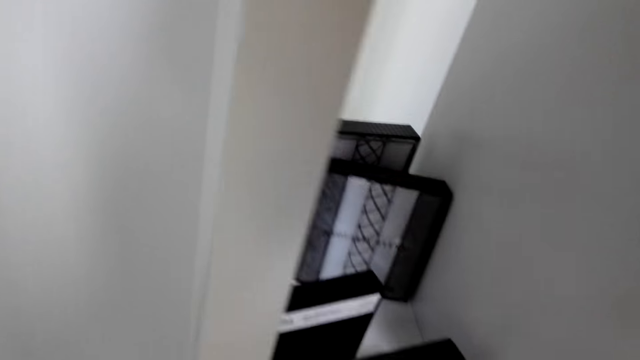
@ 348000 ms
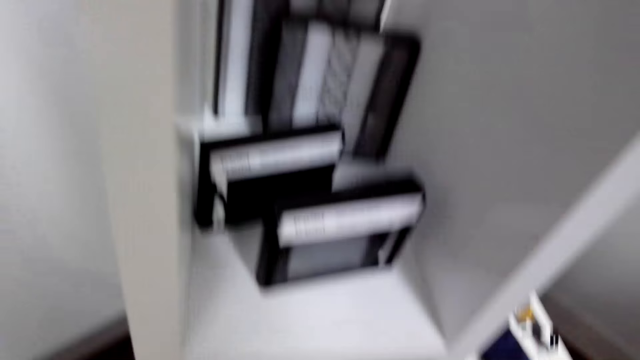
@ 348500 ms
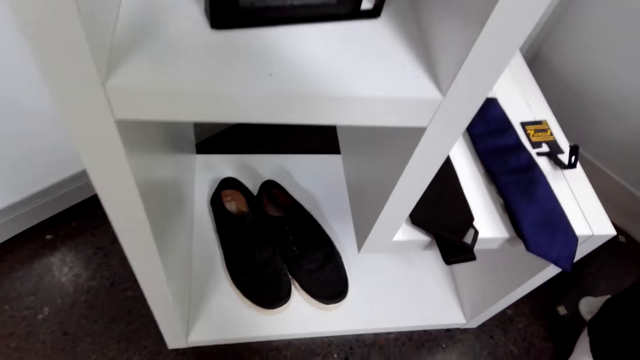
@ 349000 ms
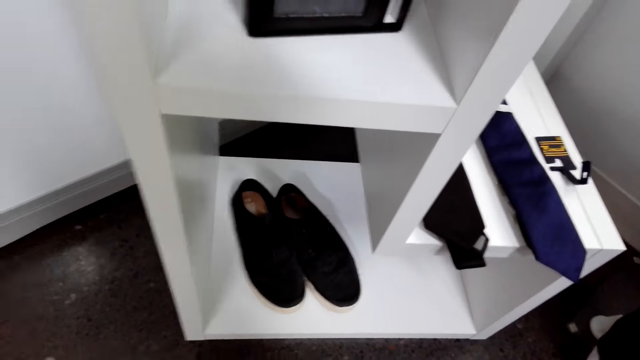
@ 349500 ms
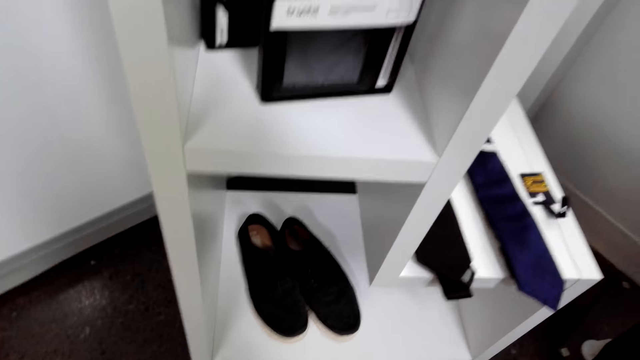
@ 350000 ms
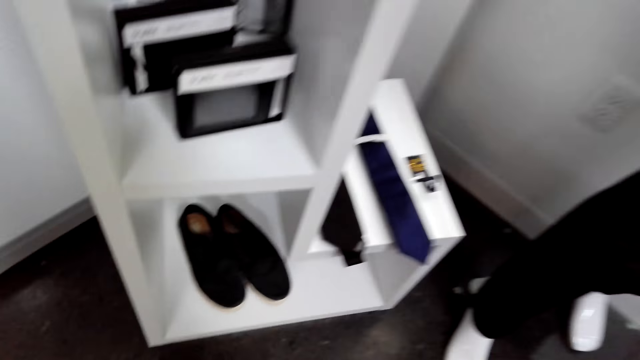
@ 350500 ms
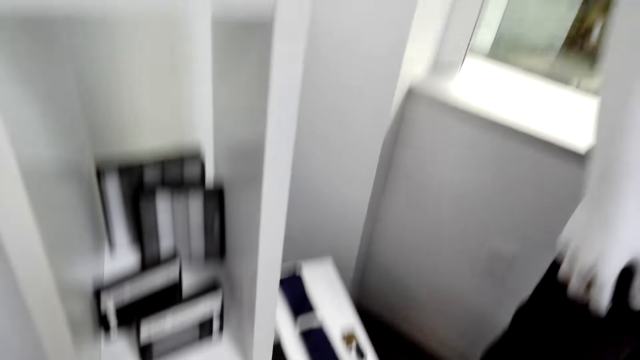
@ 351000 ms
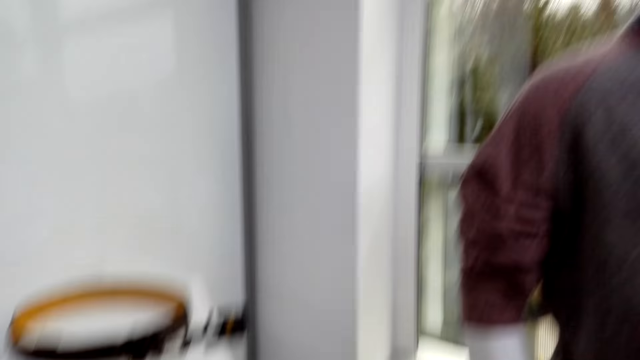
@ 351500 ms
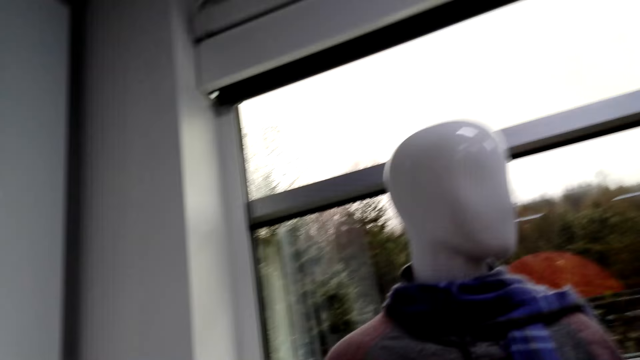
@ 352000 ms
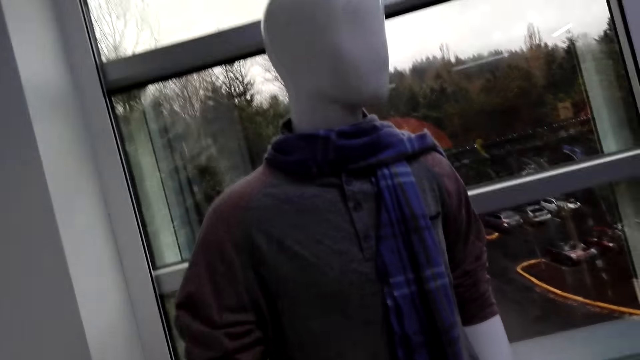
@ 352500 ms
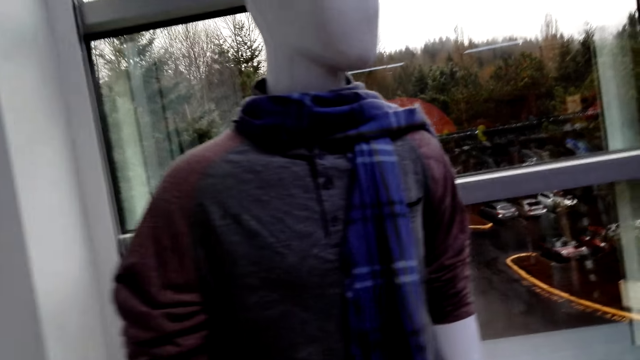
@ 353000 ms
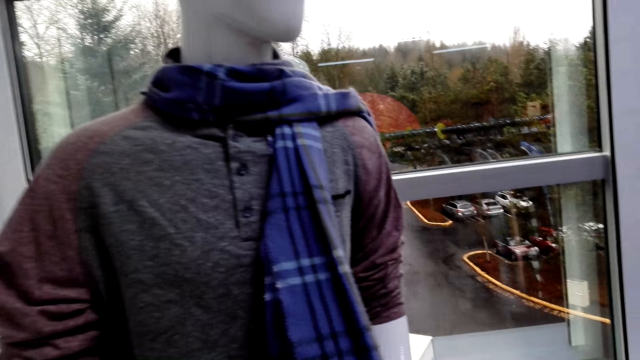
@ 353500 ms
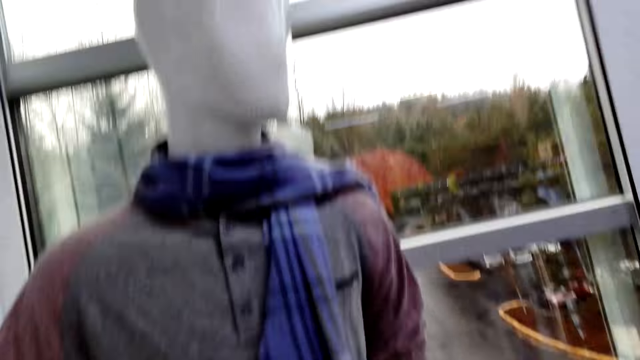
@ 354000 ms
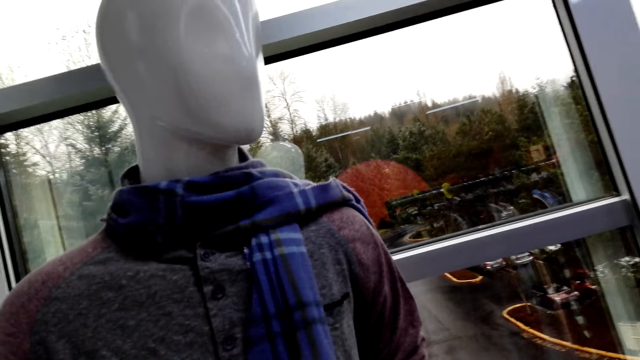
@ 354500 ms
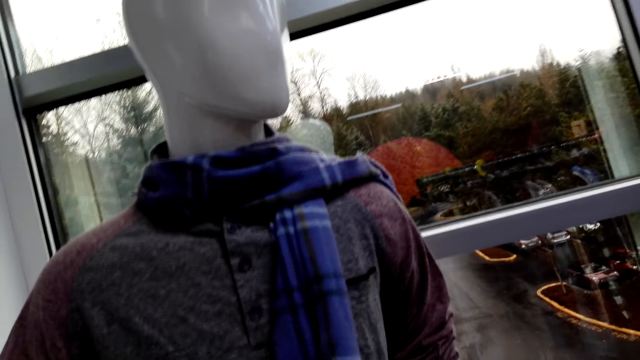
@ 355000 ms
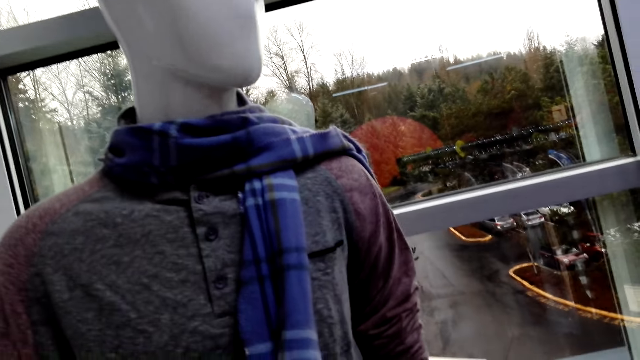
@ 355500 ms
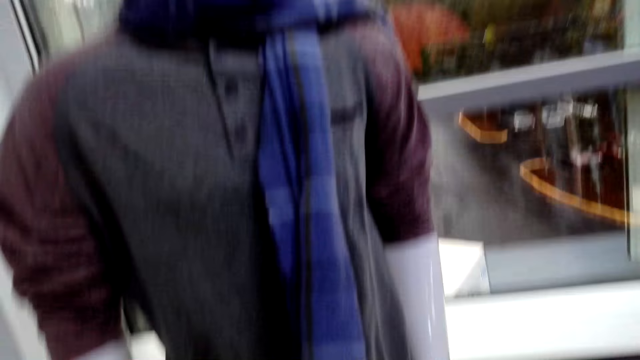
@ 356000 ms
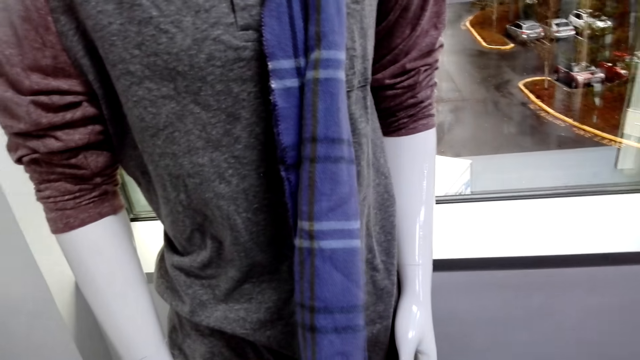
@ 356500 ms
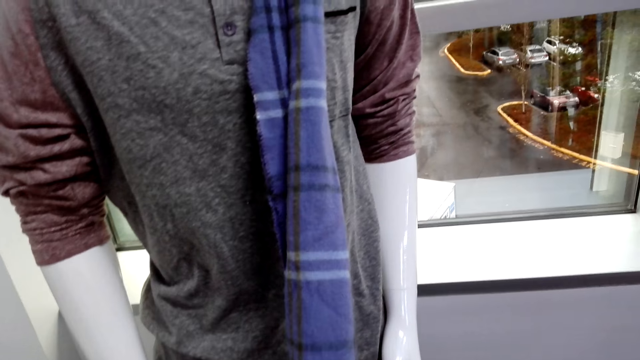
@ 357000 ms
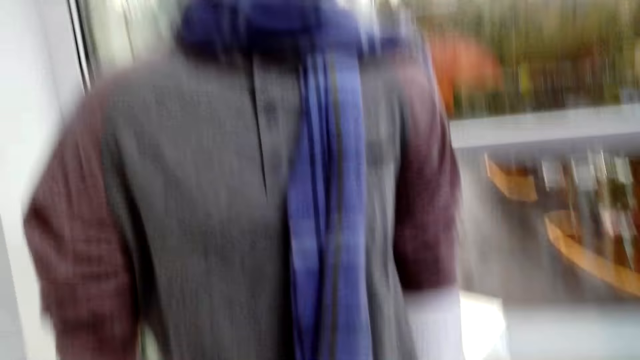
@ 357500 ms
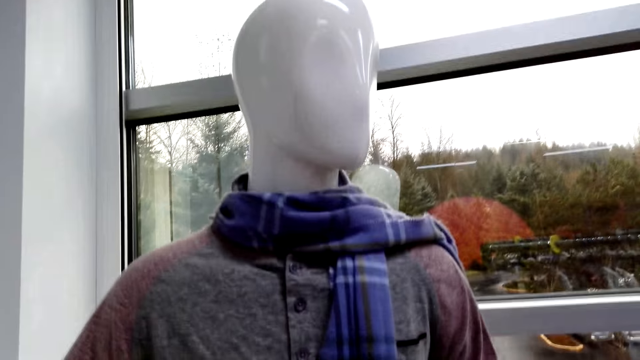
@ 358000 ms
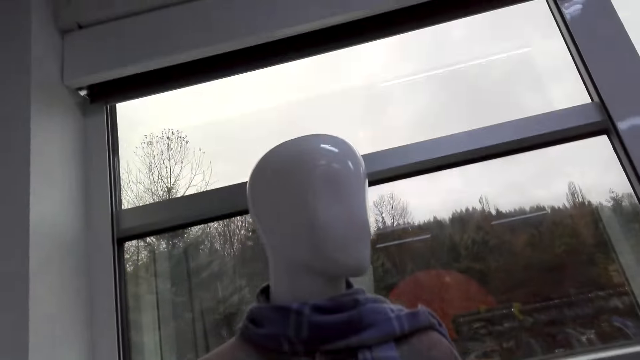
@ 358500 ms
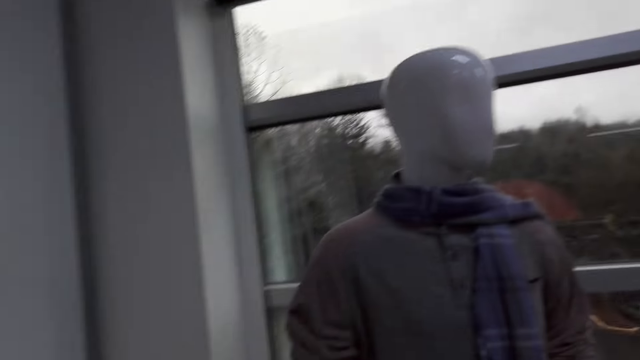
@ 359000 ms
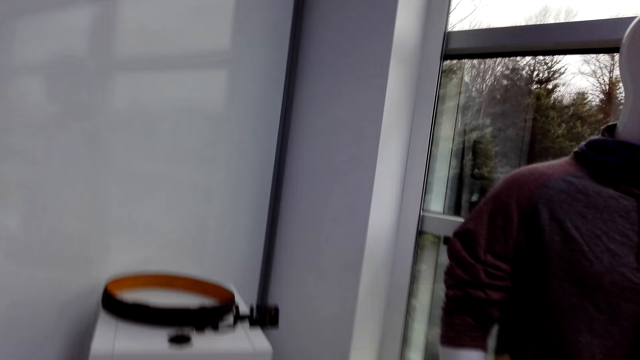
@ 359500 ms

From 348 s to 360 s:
The camera wearer looks around. They check the scarf.

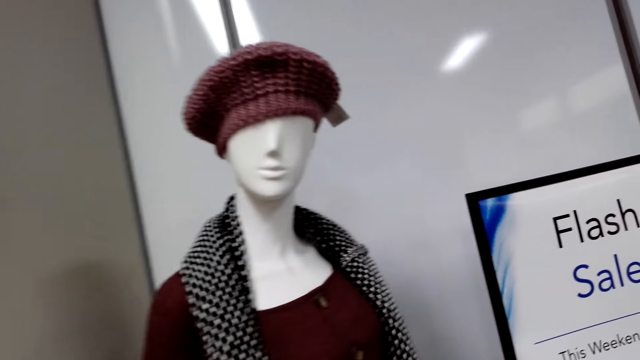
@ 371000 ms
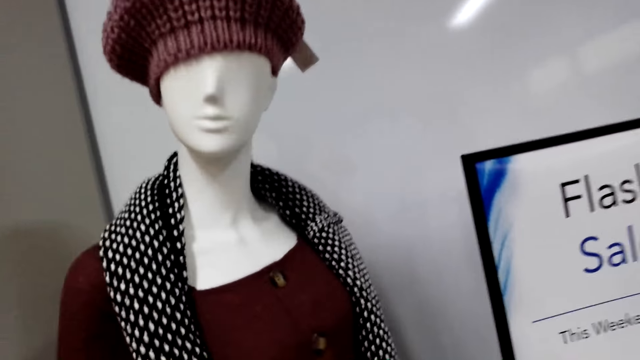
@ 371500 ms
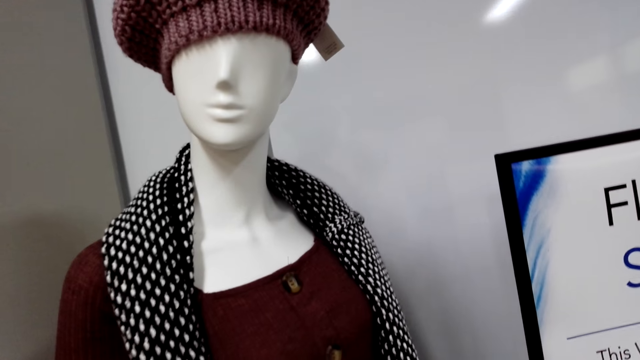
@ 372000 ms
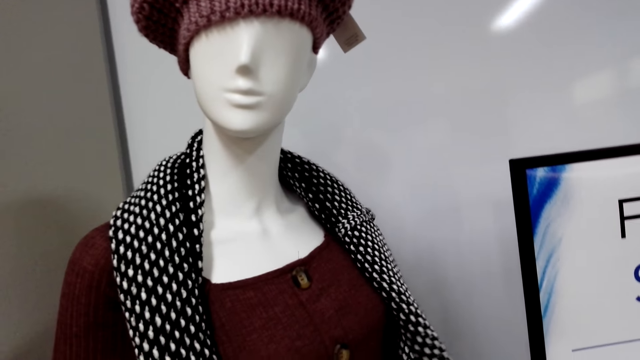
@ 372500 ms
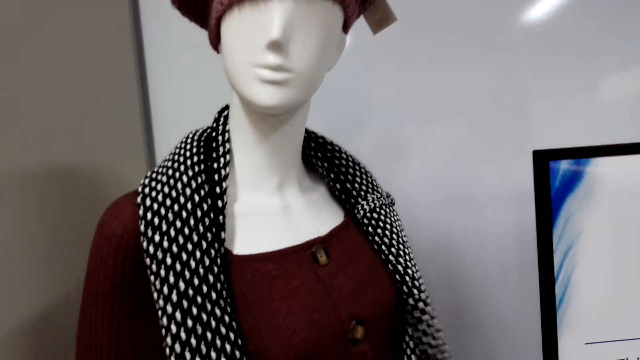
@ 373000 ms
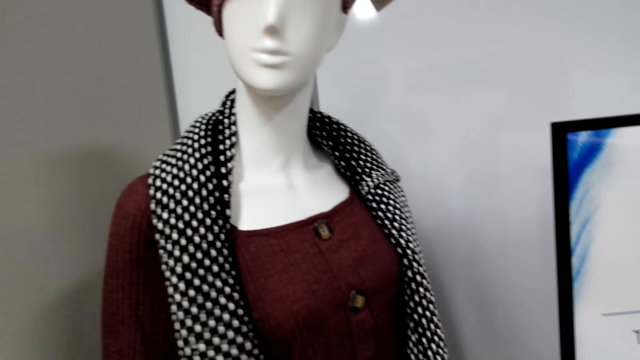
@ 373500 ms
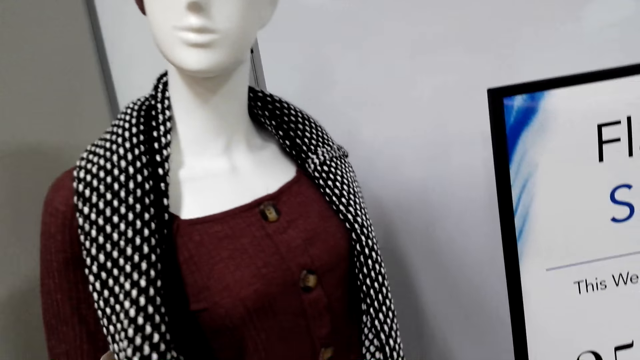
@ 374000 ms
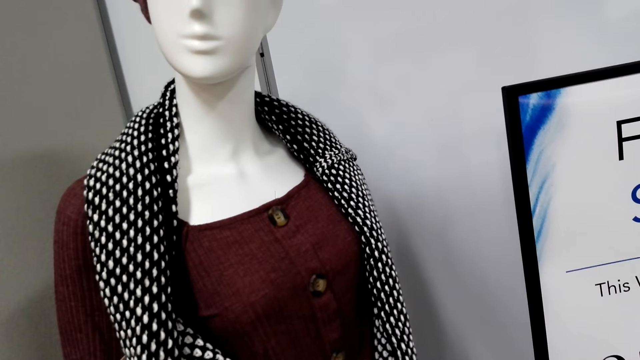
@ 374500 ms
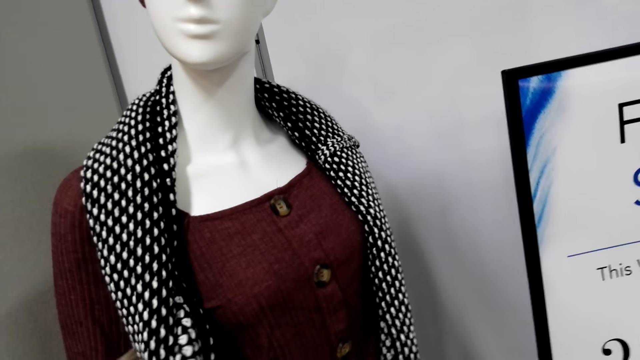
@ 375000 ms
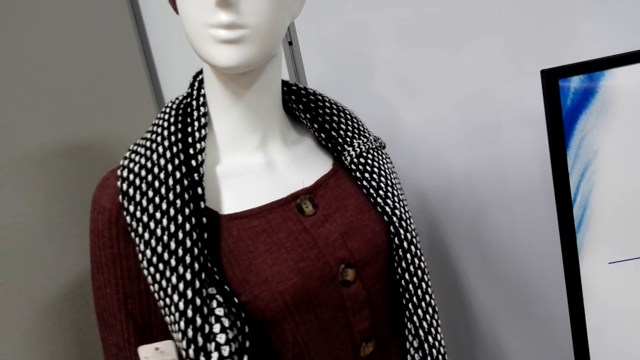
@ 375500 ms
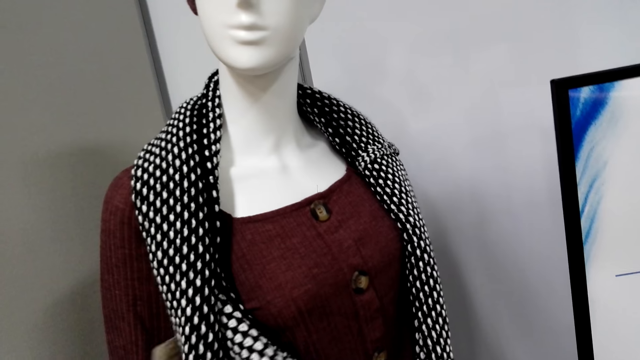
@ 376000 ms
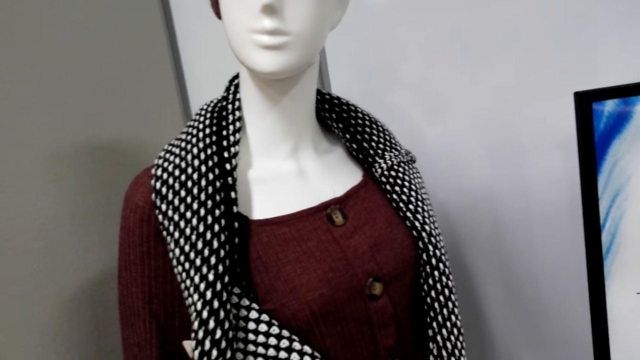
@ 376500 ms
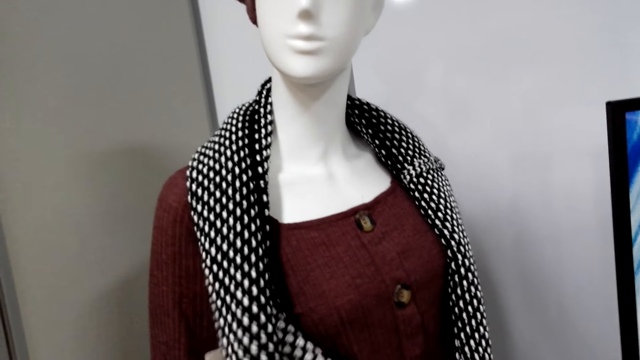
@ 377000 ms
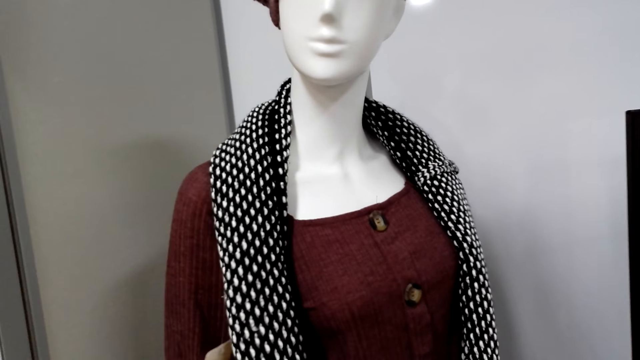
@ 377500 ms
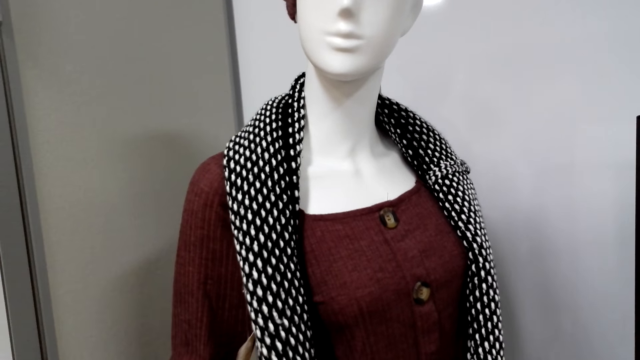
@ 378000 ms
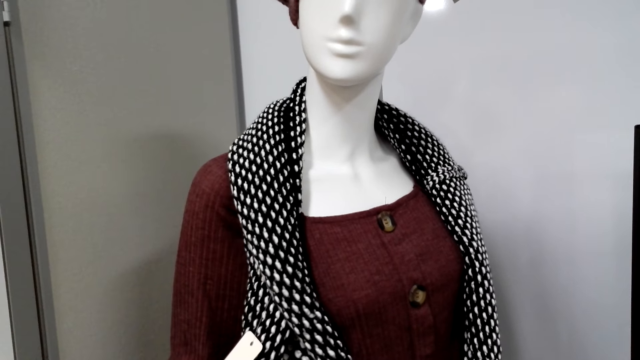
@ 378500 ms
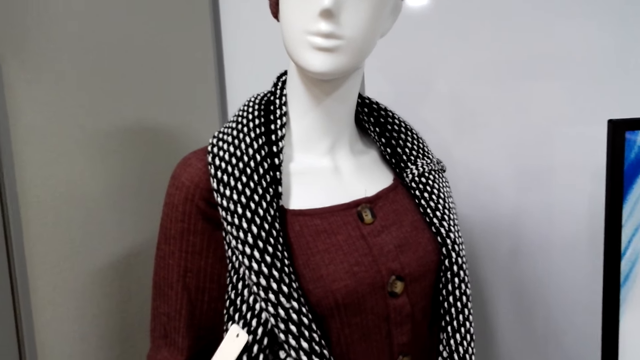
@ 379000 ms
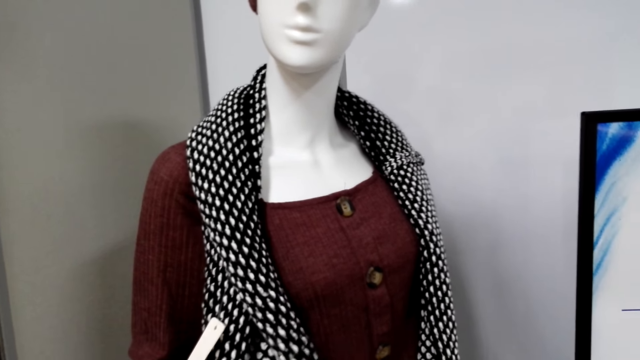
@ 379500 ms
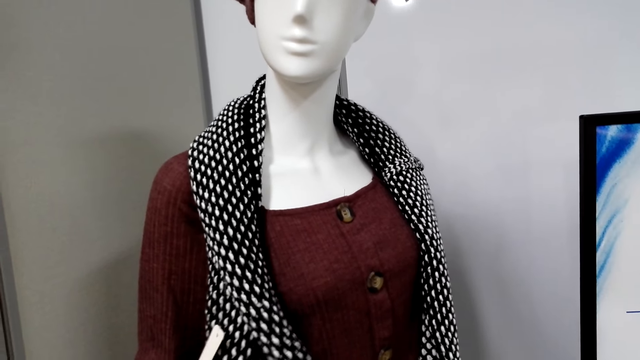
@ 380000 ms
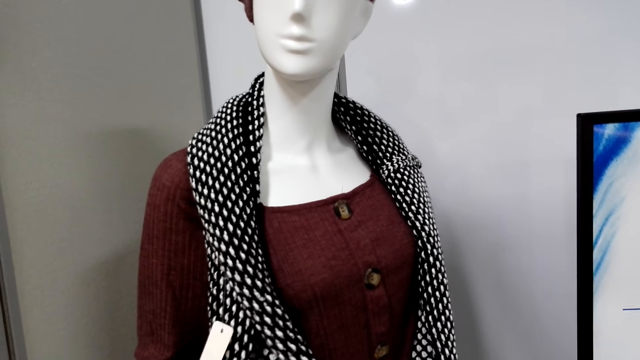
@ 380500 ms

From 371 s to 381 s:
The camera wearer looks at a scarf.
